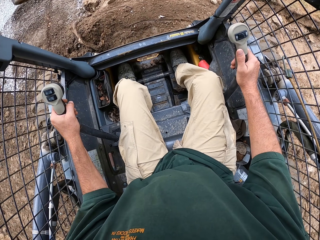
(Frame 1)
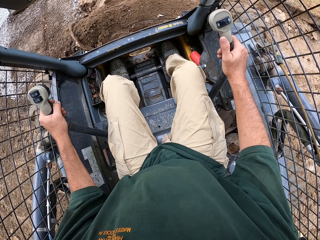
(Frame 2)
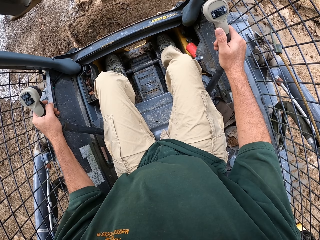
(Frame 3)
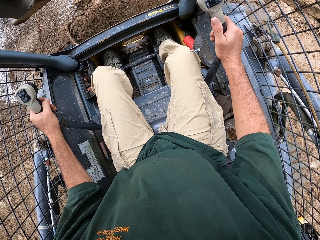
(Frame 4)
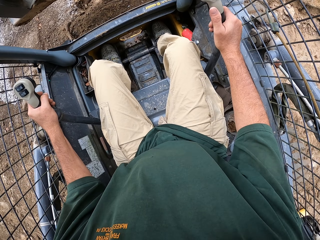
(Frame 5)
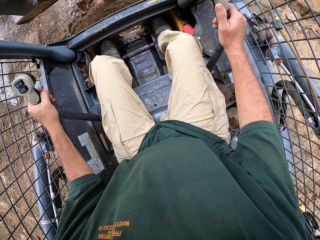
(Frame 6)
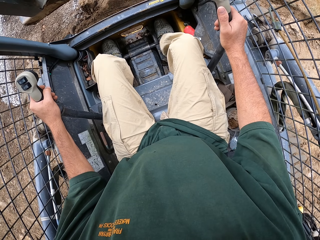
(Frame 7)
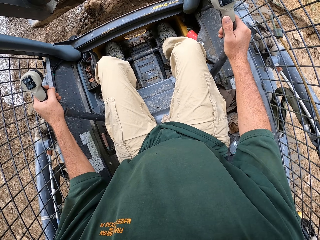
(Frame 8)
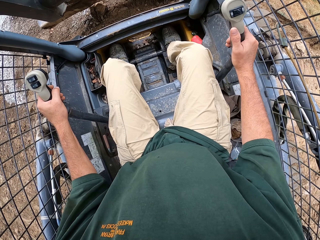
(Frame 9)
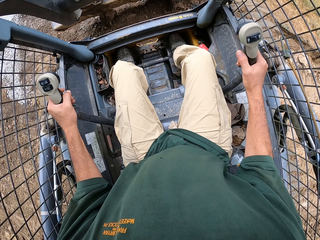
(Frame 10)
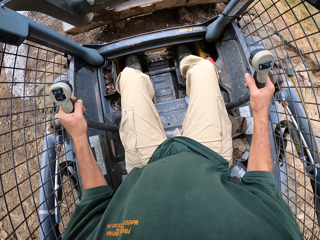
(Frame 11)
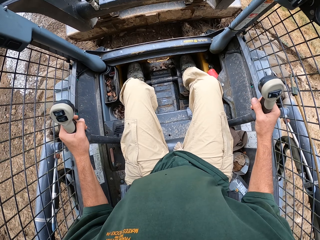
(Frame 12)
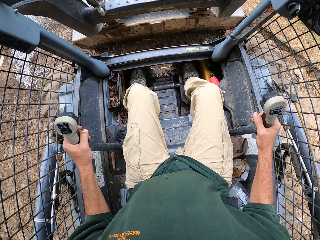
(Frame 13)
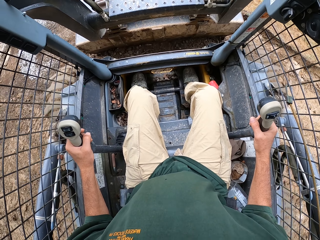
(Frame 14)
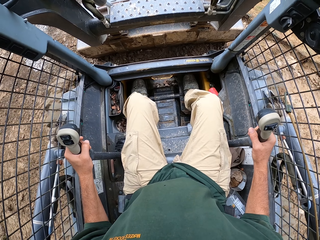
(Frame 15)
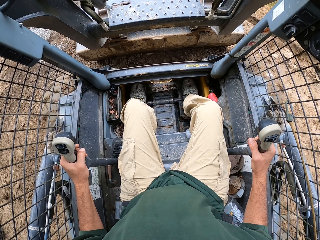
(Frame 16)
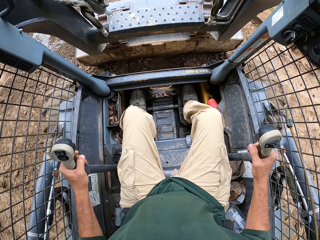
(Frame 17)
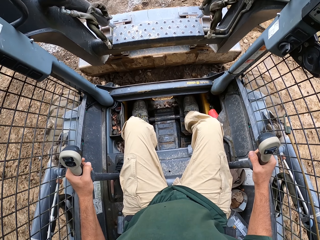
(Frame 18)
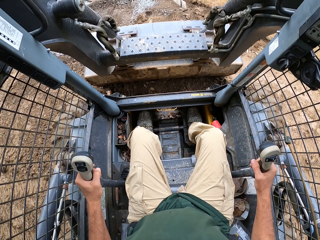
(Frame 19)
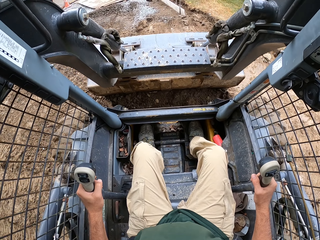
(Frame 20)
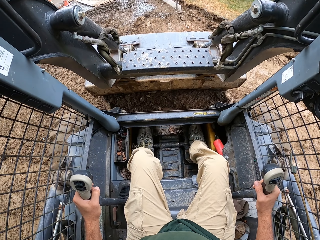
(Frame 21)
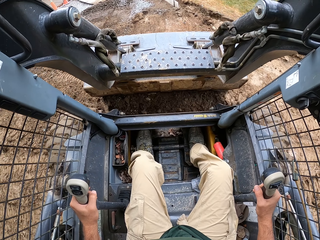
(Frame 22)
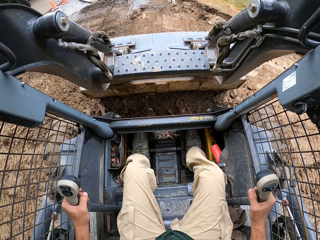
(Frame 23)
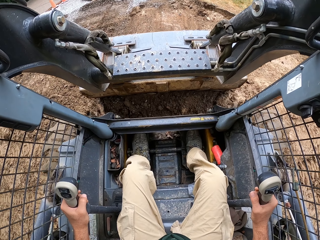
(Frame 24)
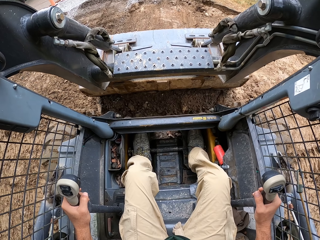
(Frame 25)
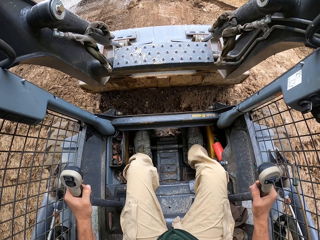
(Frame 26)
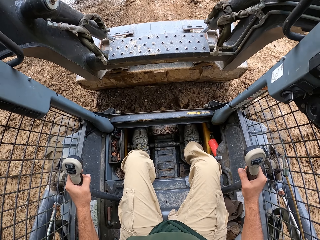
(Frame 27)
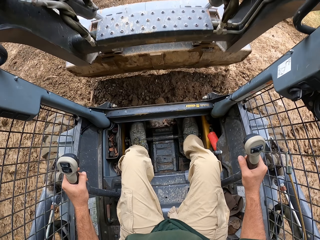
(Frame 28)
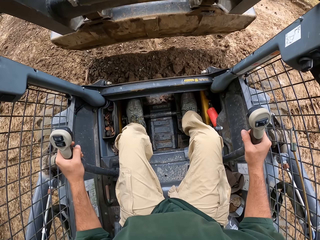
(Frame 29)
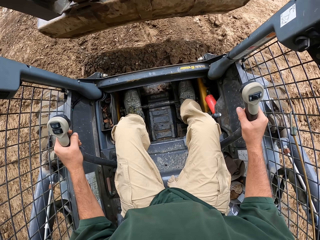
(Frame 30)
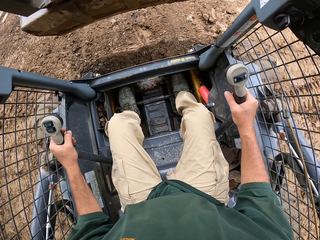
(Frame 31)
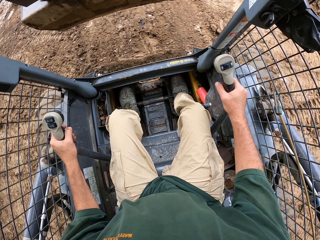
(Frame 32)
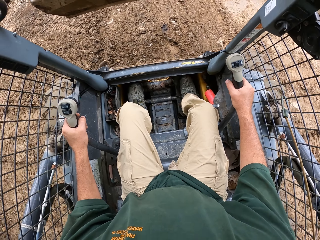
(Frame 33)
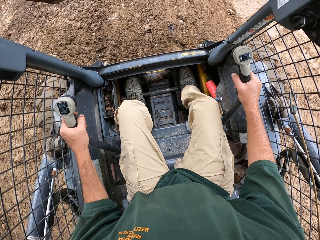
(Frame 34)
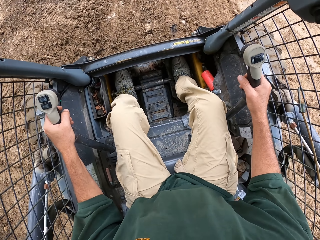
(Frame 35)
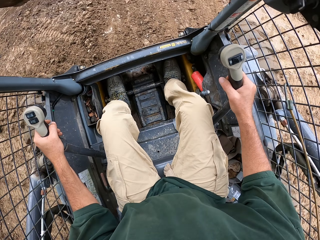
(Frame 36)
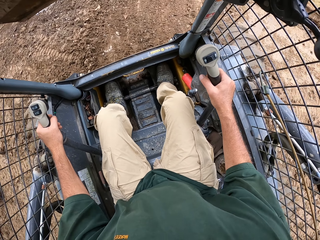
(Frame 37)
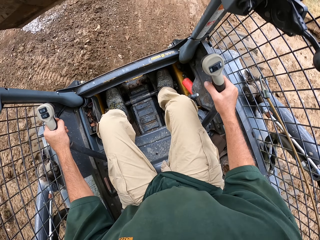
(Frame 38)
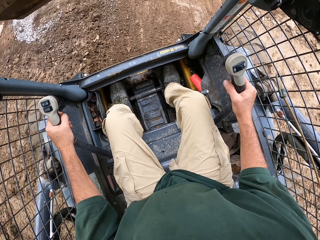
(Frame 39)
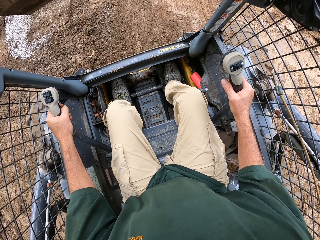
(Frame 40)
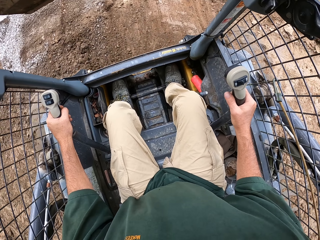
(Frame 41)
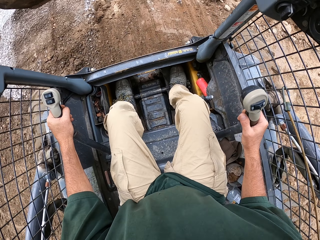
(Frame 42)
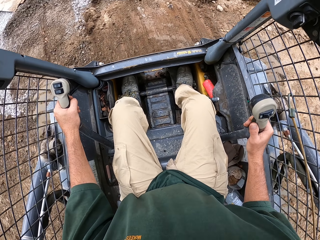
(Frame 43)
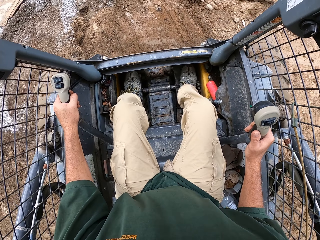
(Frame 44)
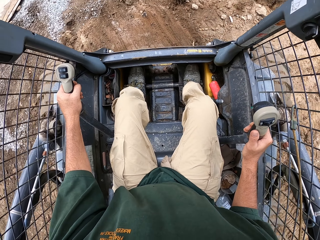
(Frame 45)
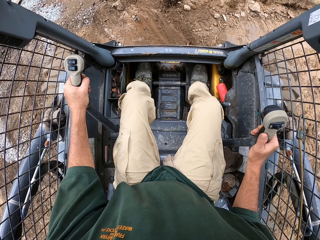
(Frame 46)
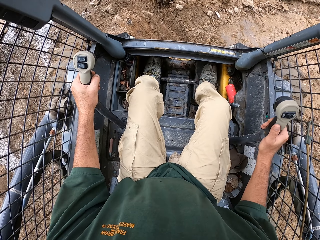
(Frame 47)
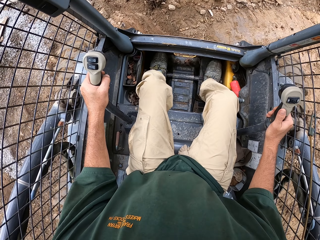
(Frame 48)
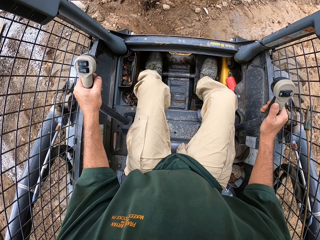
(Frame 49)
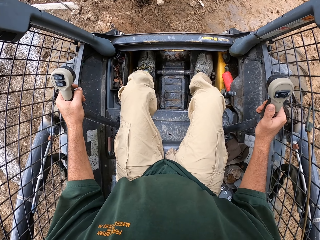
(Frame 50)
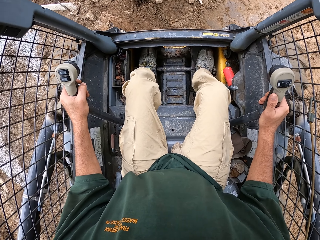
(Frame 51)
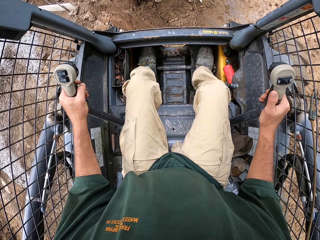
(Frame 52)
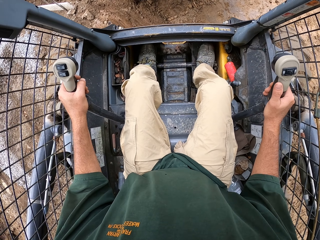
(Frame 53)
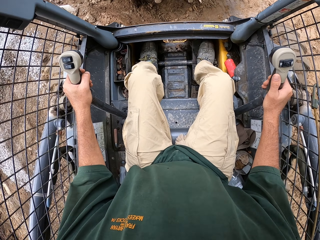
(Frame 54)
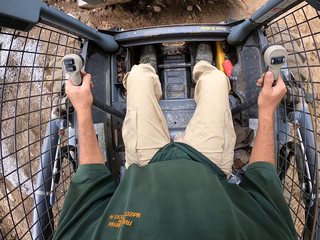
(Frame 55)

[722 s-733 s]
The camera wearer drives the tractor.

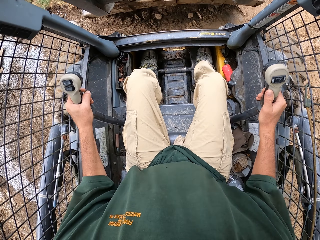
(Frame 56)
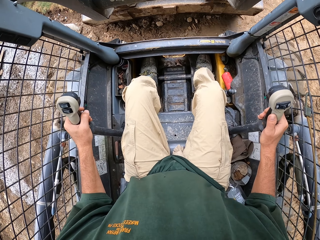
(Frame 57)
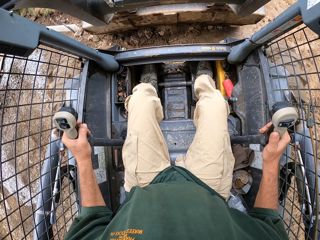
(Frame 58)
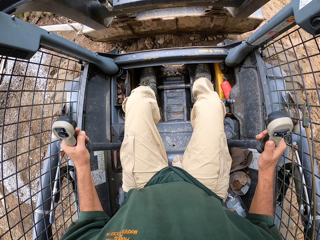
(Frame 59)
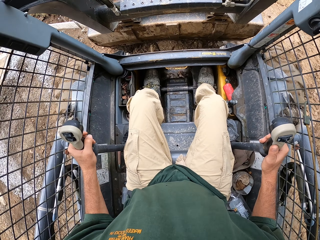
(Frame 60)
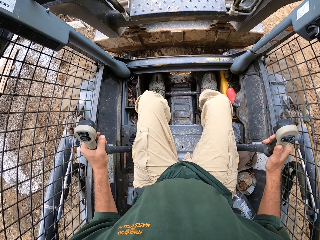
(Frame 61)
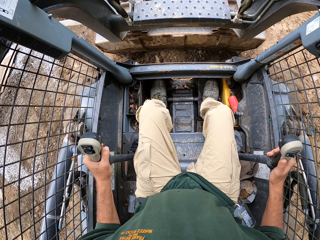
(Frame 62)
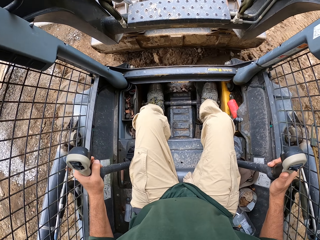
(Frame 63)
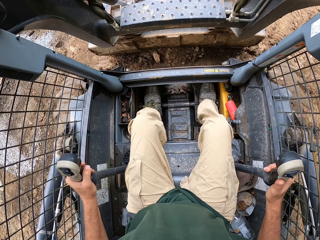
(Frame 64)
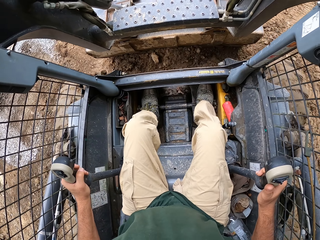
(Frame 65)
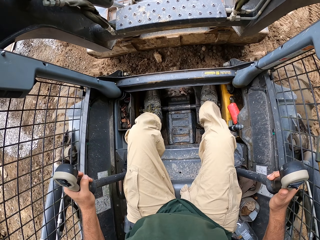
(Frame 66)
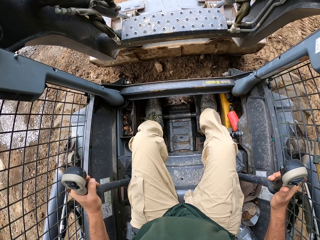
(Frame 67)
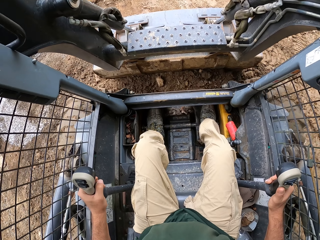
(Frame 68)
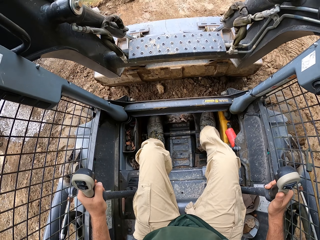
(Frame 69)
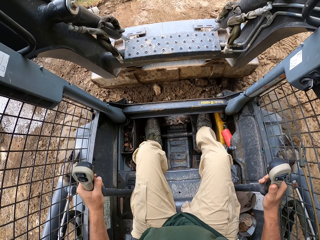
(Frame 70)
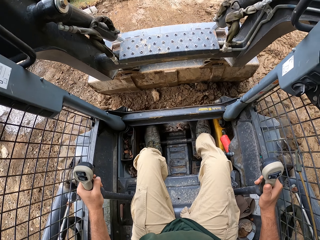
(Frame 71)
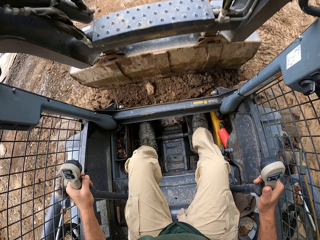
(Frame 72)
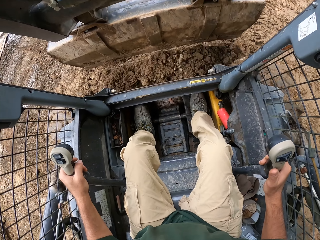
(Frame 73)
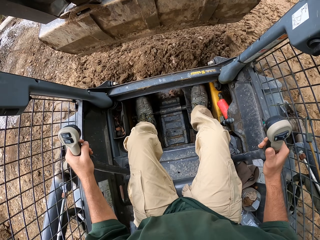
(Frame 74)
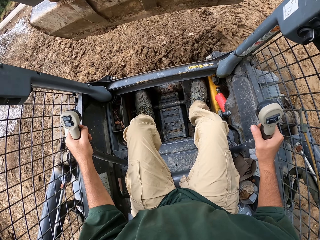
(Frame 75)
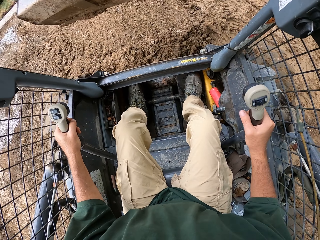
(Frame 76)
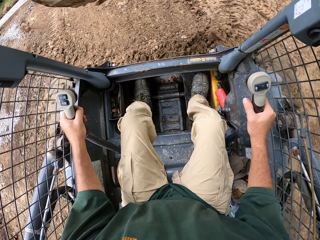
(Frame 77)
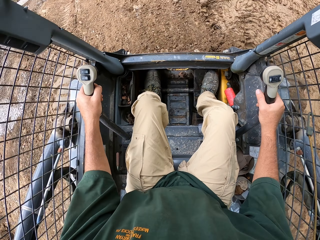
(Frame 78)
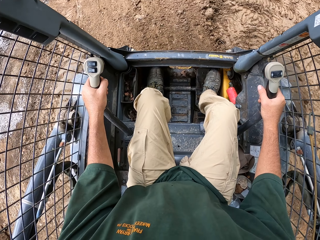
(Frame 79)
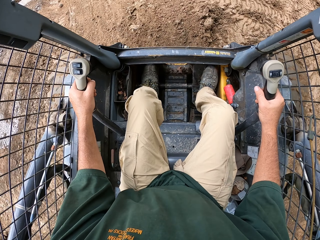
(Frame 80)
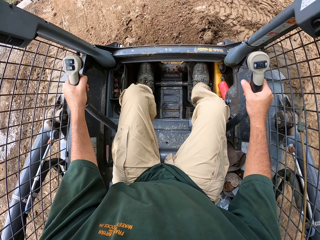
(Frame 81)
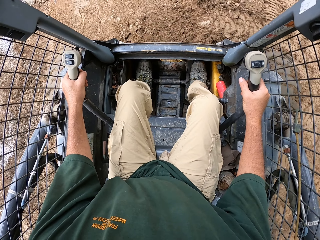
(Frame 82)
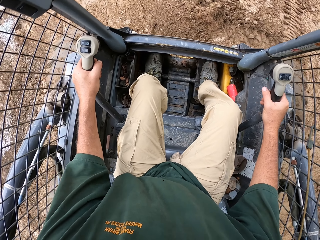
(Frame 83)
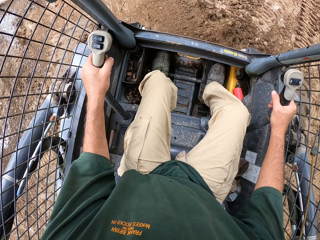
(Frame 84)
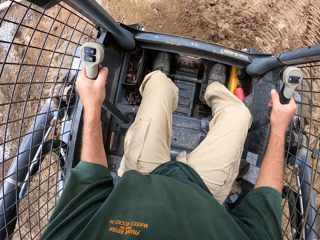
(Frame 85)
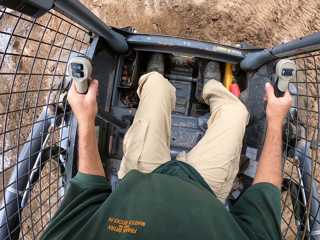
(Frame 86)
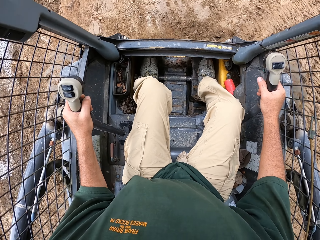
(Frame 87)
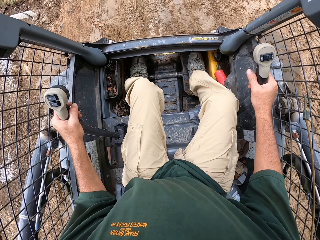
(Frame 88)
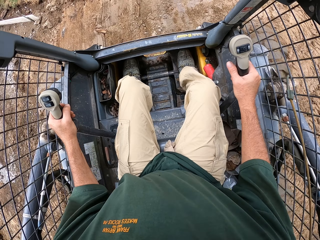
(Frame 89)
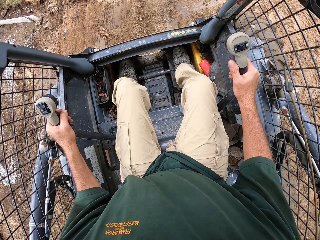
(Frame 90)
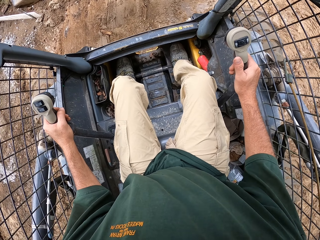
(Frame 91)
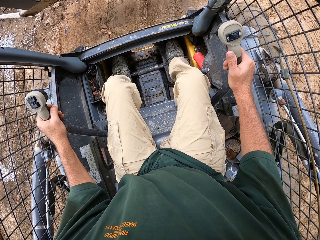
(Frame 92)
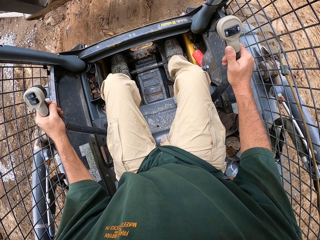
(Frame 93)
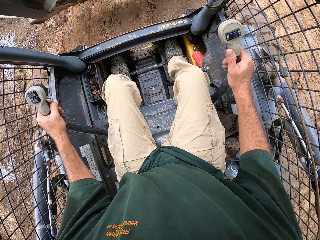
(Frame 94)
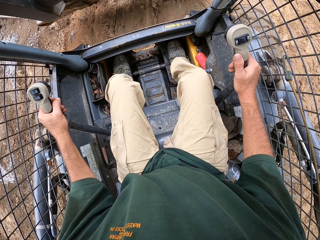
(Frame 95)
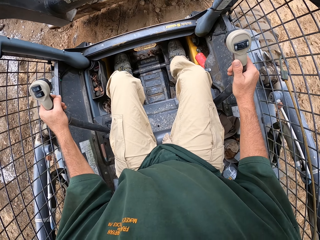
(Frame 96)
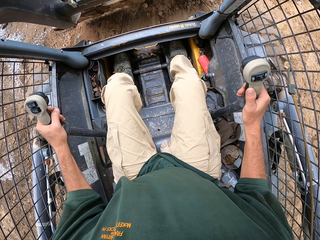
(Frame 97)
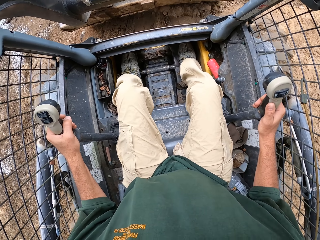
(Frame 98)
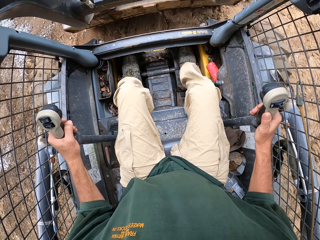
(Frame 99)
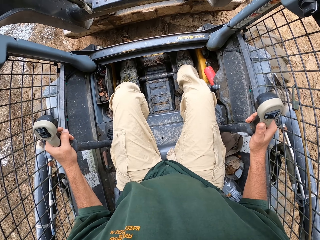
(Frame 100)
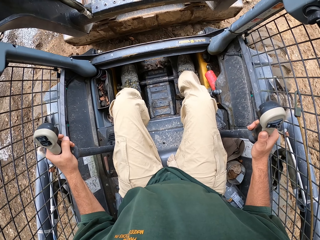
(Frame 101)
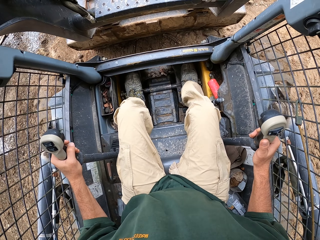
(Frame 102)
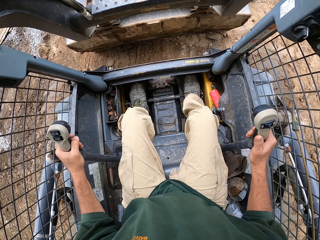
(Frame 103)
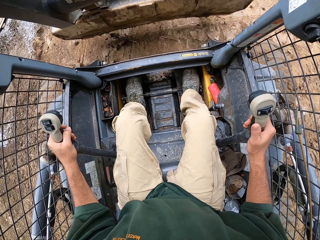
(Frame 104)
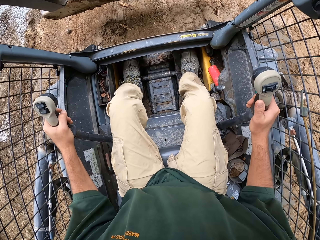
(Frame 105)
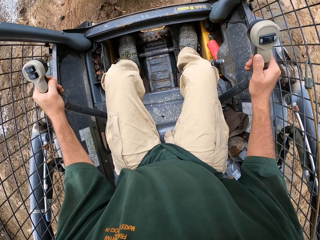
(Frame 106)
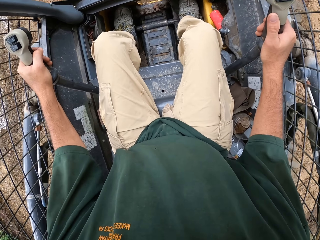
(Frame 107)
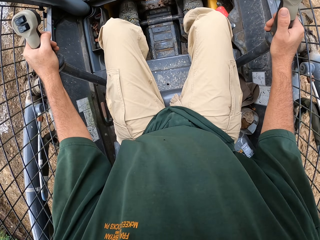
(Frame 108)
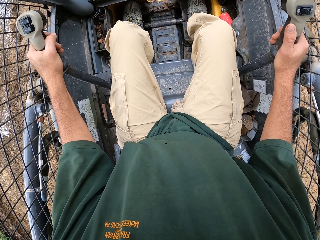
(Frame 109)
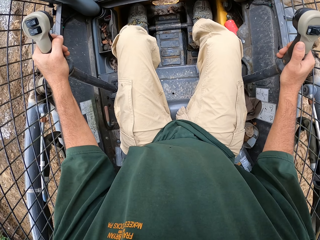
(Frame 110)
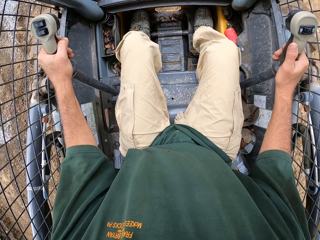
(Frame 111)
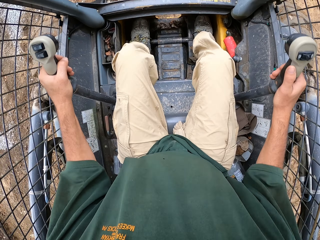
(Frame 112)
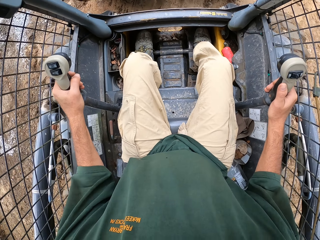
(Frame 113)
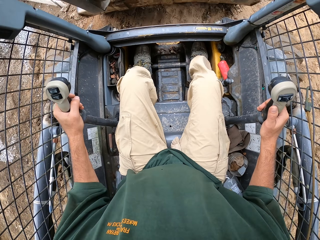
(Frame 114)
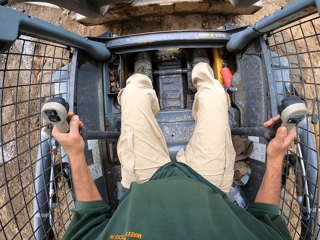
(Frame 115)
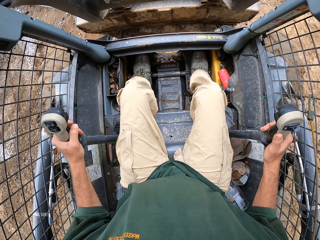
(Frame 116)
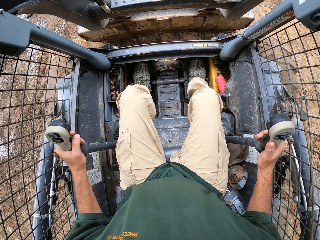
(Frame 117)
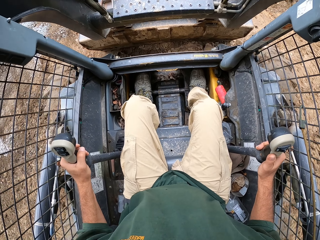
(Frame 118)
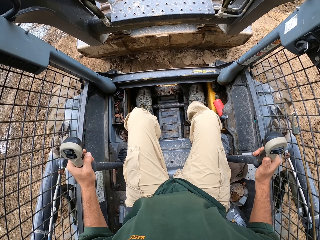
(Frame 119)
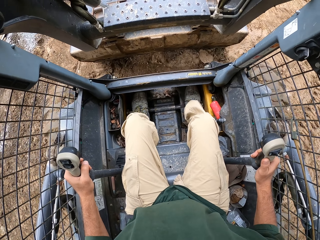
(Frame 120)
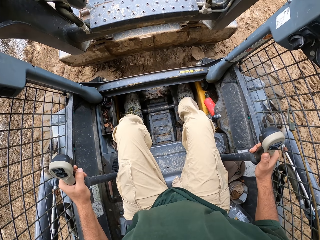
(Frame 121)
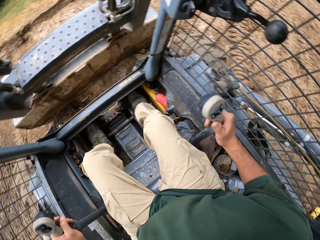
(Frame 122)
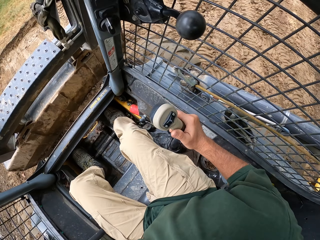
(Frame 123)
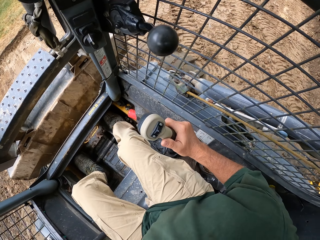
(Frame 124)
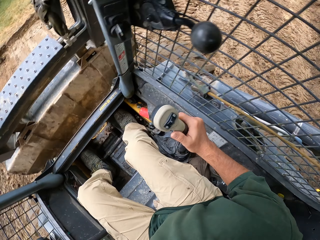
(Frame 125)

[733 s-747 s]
The camera wearer moves the sand. They drive the tractor. They move the sand.
